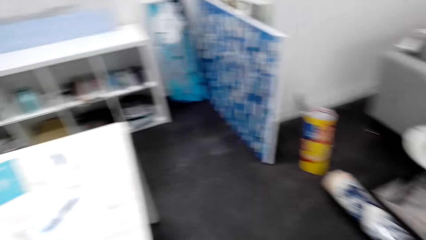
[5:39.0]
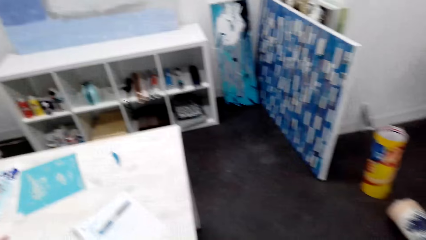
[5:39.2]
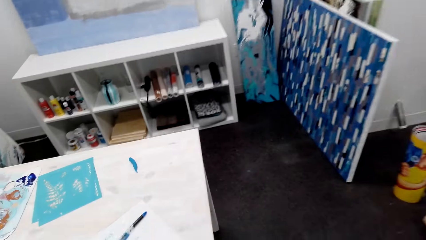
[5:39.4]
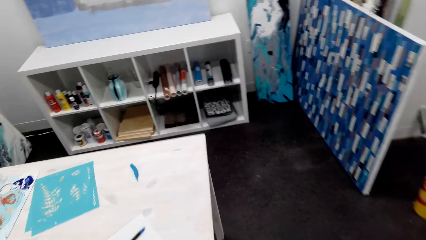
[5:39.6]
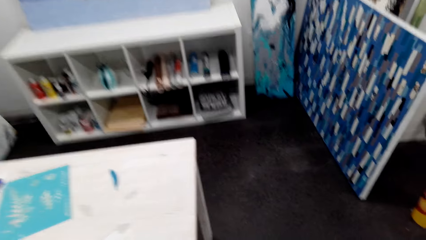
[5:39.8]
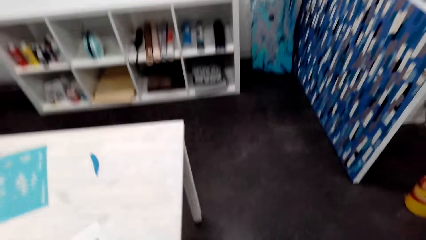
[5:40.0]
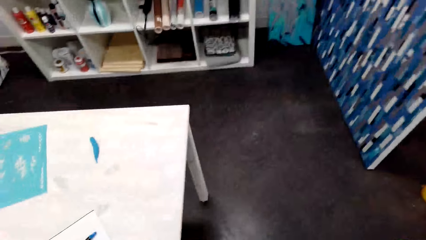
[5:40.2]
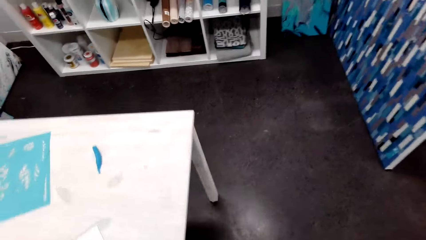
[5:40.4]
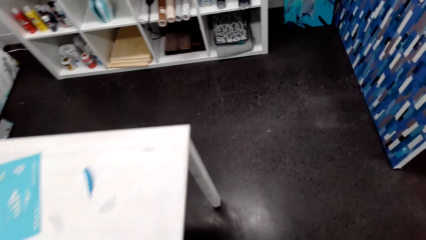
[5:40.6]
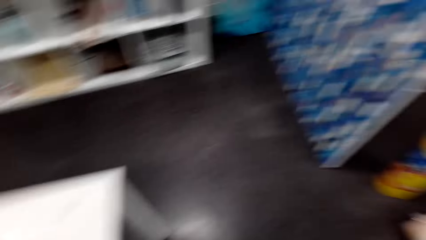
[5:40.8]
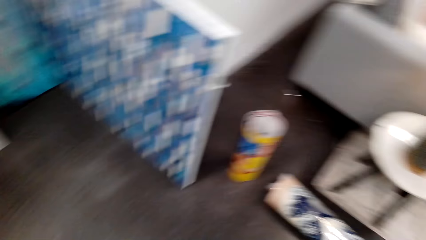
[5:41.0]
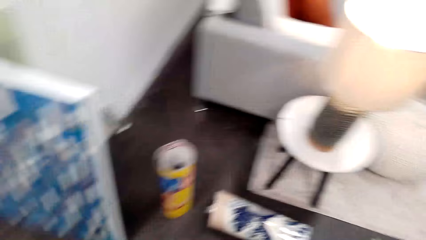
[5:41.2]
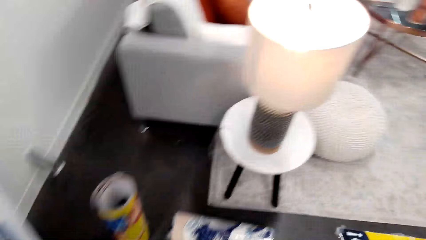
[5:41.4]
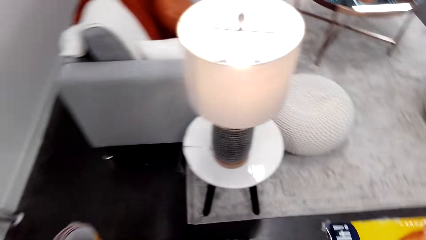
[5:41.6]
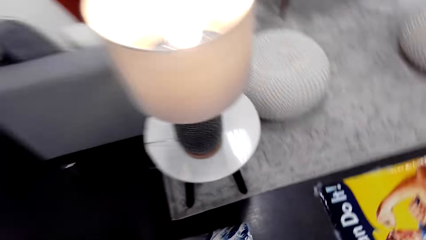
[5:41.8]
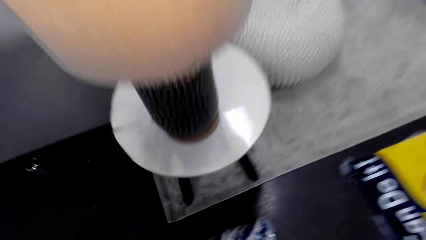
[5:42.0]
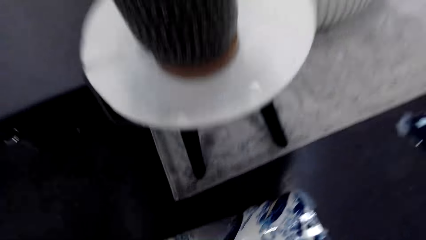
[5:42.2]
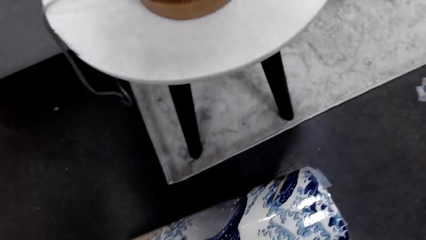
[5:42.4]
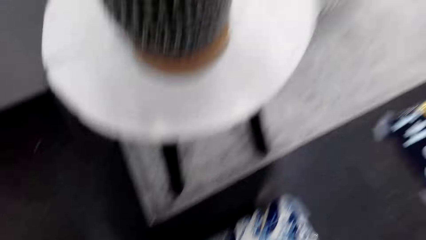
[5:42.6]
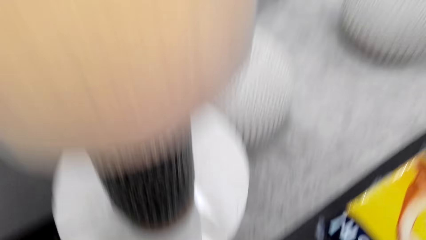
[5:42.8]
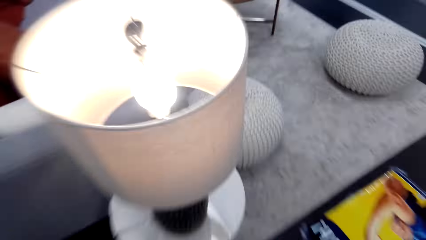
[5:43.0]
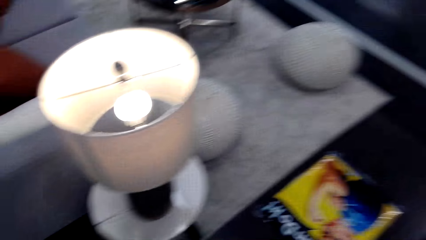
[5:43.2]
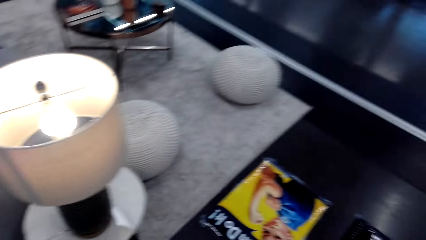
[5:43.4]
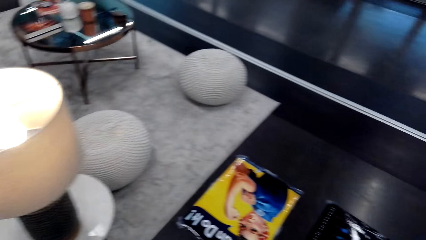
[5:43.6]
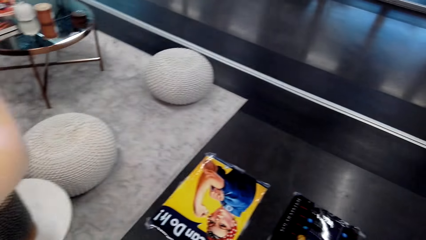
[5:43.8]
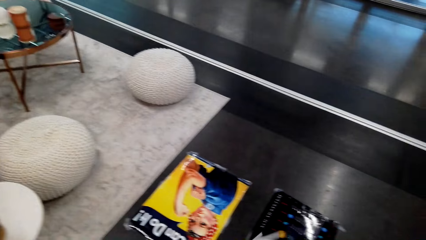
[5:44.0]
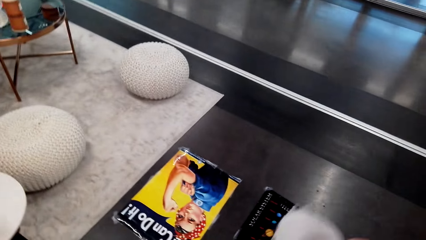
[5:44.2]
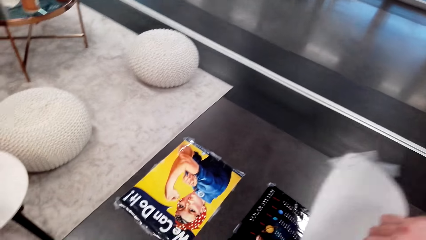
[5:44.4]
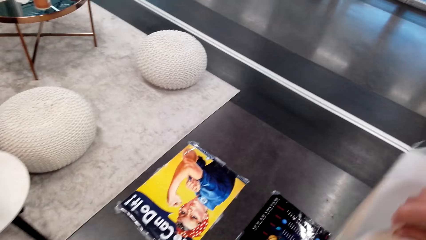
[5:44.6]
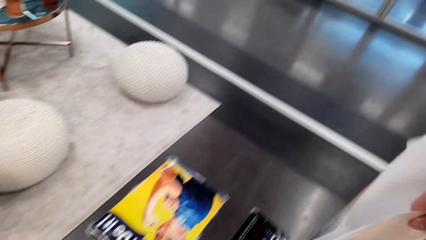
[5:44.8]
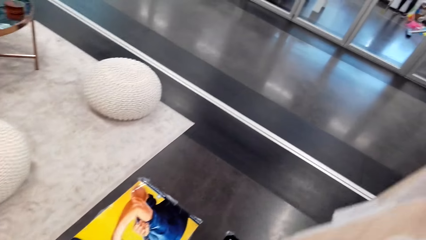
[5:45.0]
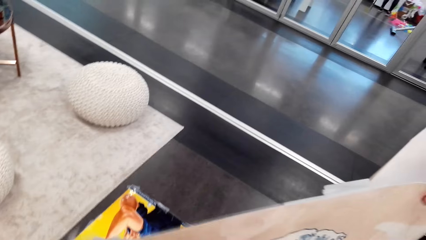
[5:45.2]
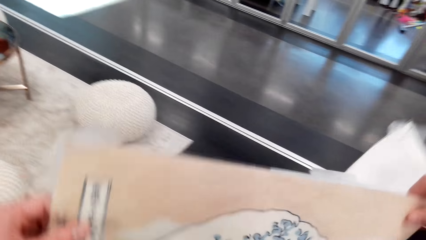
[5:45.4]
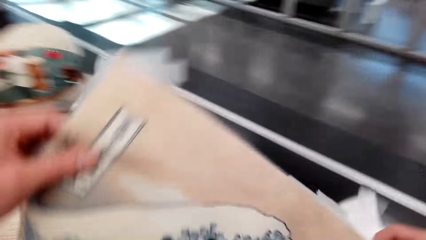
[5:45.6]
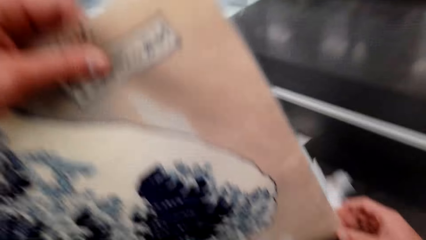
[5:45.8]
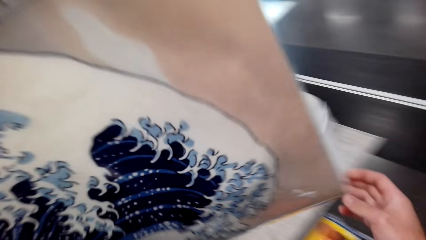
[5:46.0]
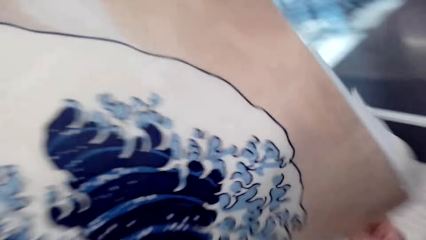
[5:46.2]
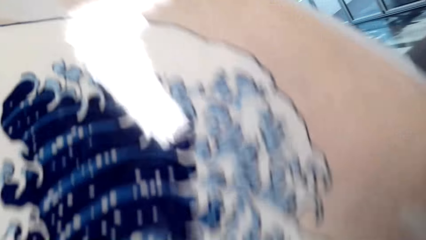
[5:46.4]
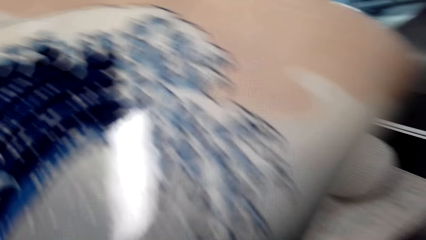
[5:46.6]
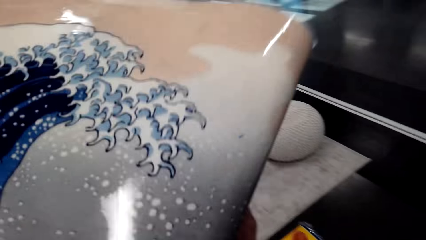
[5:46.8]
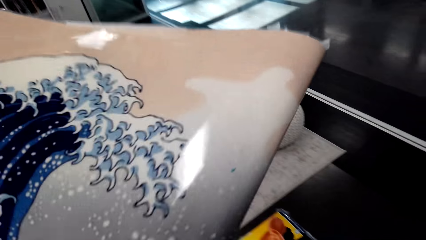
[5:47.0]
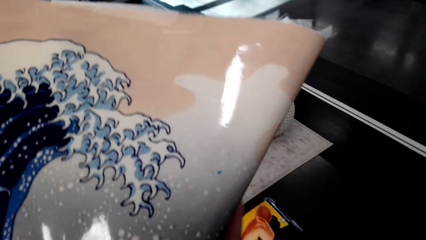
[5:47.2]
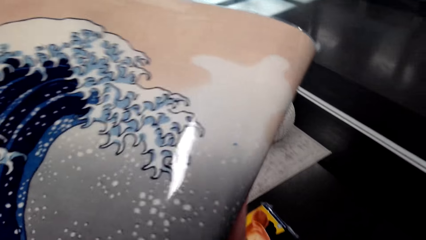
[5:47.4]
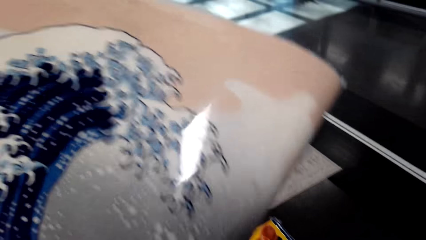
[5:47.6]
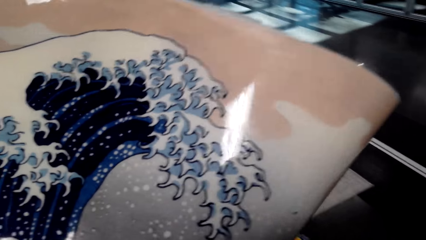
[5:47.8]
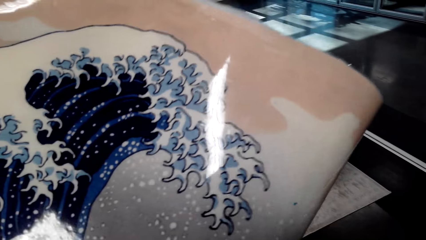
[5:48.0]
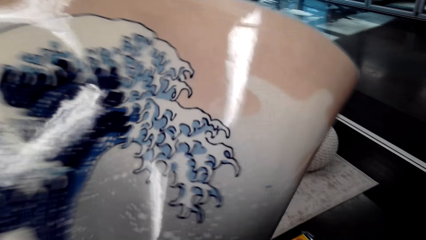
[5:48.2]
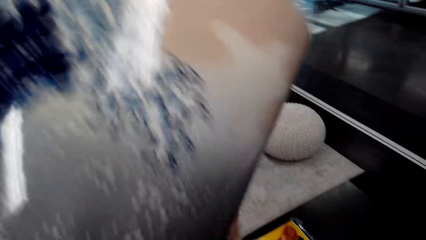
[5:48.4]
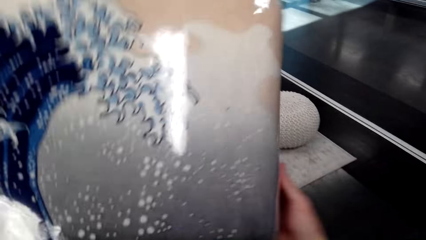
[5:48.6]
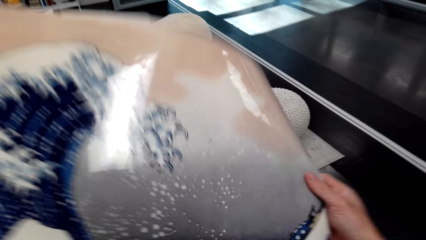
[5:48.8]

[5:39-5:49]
The camera wearer looks around. They walk around the house. They pick up the poster. They hold a picture. They look around.

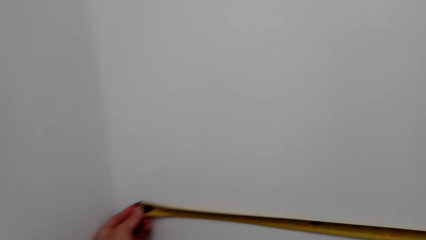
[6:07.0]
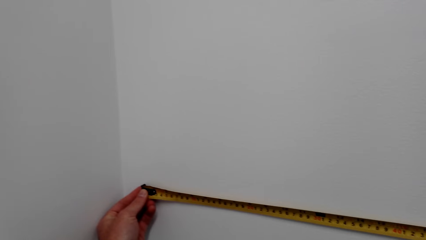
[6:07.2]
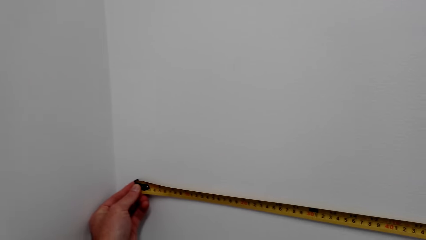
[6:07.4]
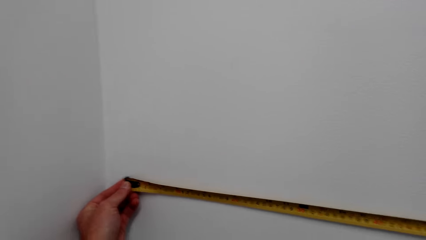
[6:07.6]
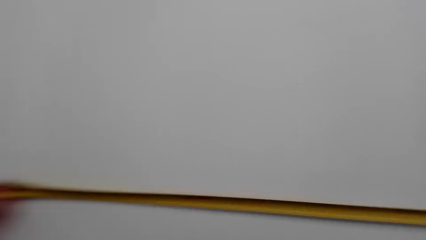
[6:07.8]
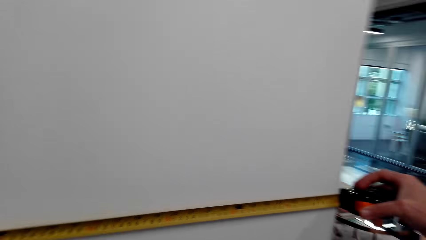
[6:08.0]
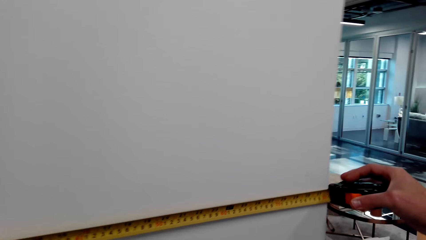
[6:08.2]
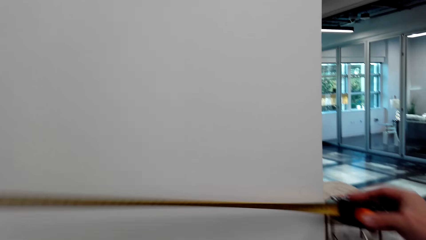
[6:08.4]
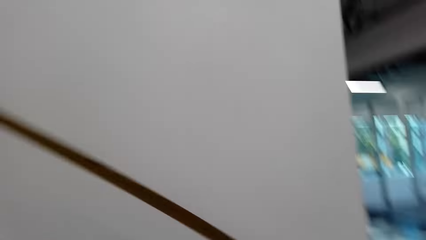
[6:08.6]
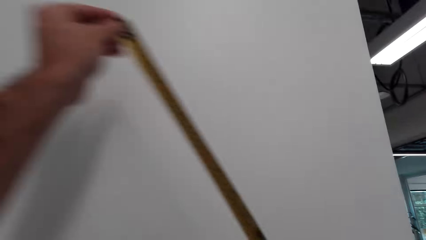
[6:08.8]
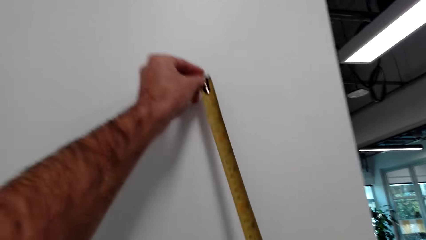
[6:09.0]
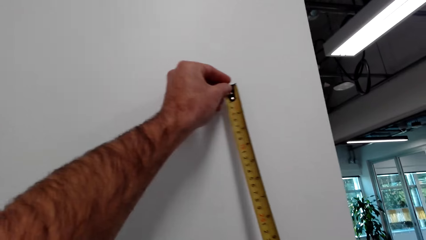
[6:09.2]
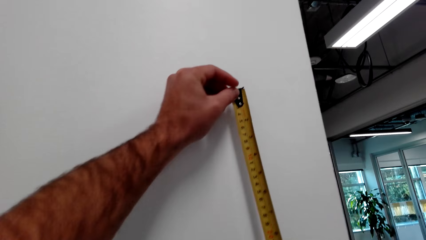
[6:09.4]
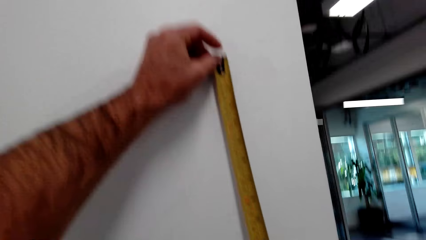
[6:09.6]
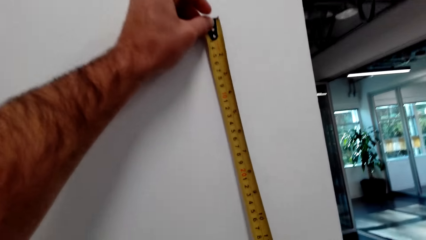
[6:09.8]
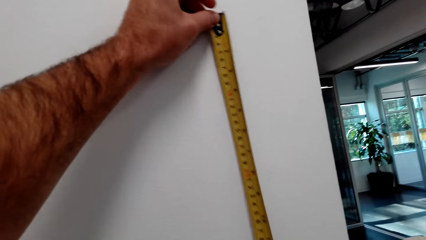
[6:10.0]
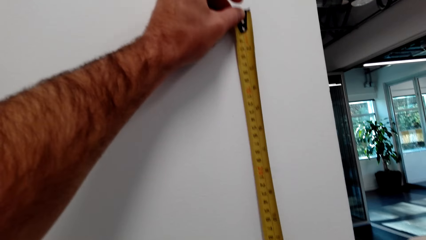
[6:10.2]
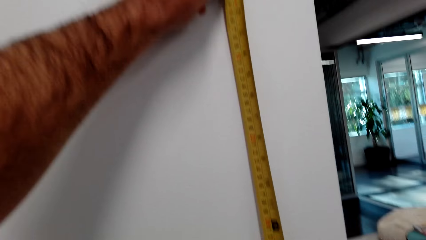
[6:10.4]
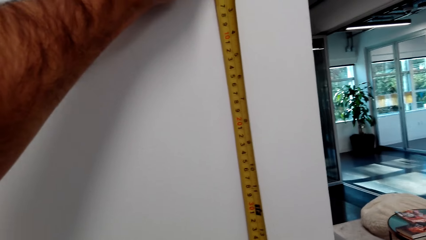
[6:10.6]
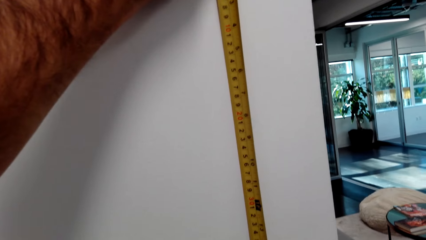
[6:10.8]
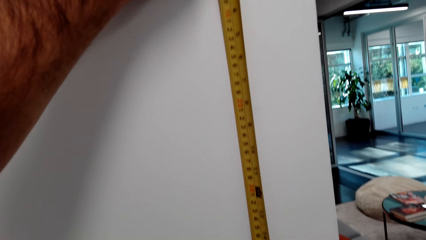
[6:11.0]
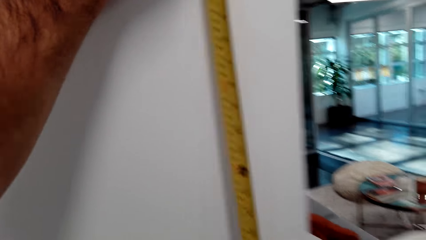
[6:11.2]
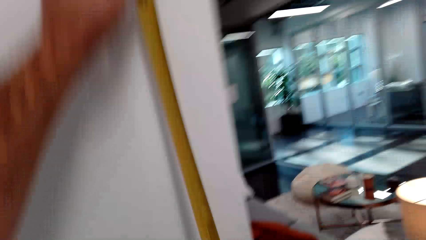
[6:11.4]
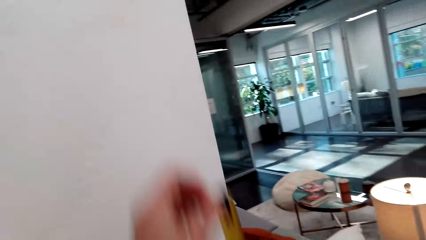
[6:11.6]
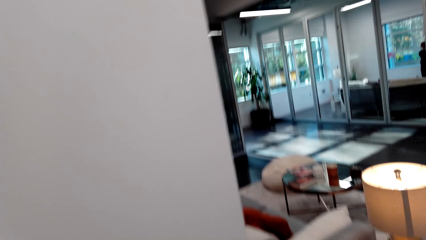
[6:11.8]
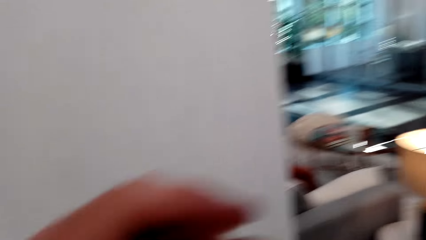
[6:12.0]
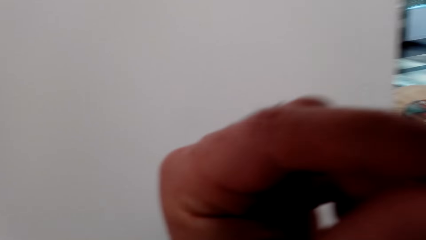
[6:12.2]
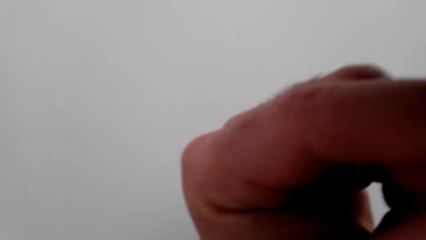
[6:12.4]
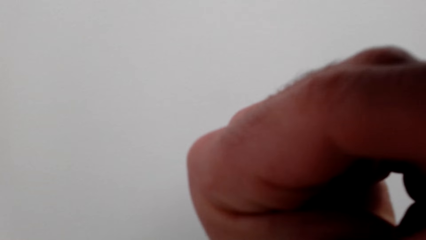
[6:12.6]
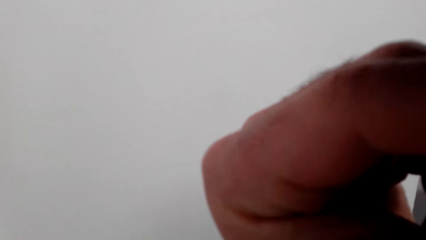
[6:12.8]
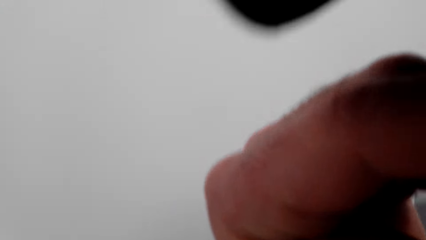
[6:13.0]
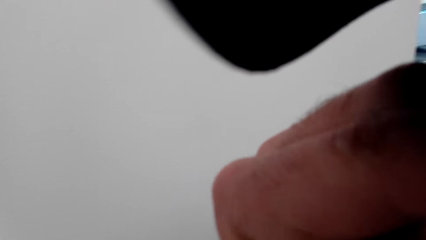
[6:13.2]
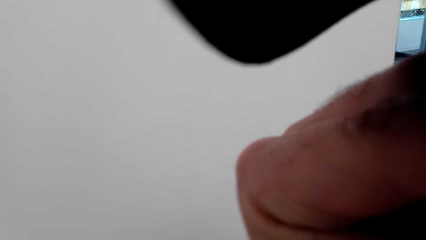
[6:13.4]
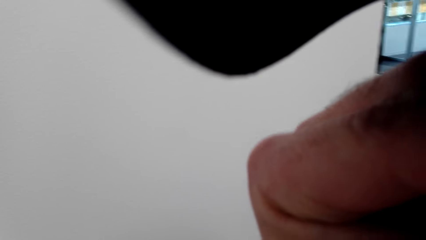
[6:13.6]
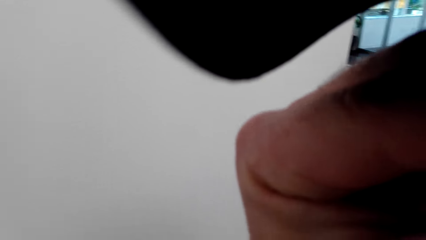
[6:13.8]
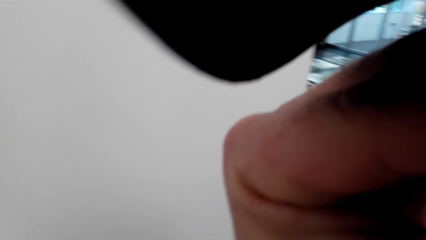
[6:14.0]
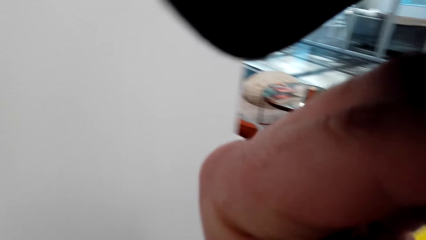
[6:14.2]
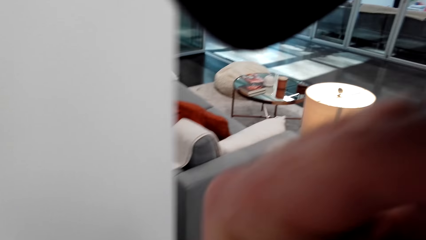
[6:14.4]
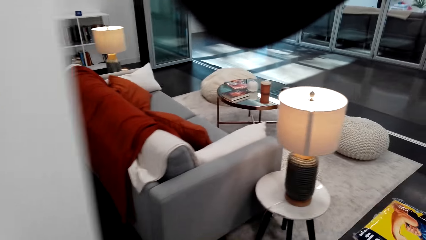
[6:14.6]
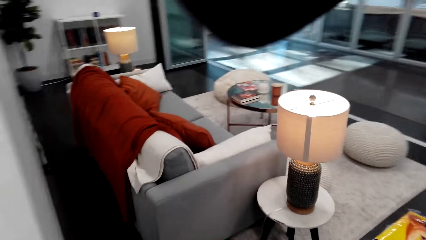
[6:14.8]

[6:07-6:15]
The camera wearer looks around. They measure a wall with a tape measure. They look around. They put a hand up.
